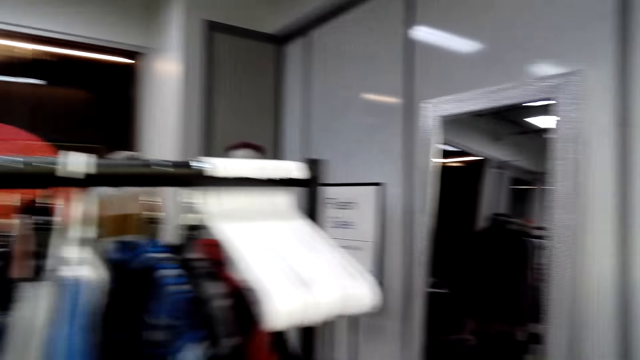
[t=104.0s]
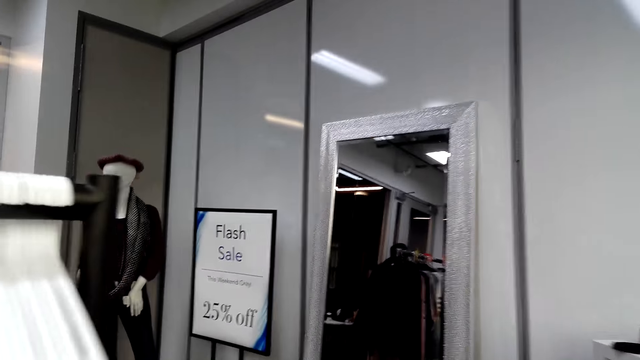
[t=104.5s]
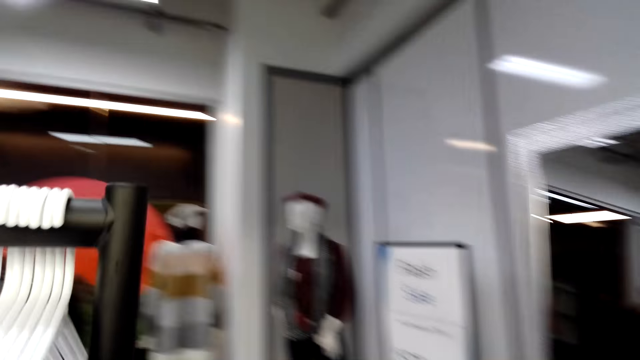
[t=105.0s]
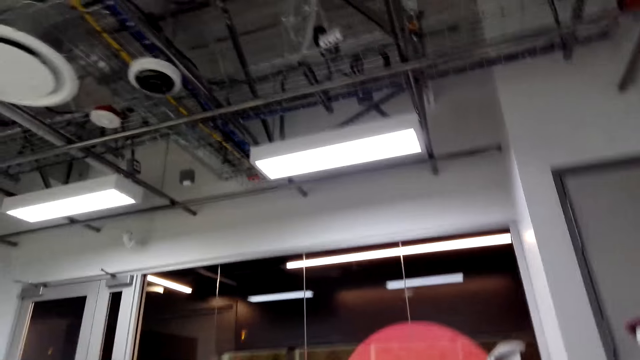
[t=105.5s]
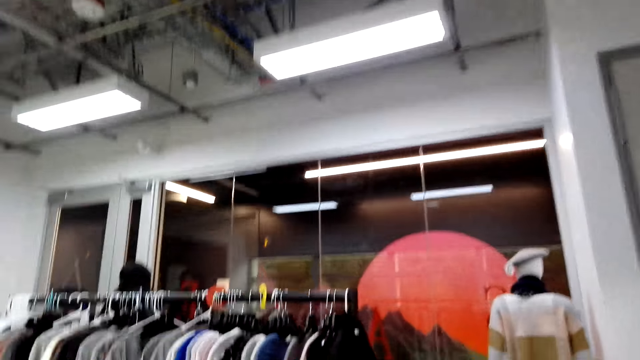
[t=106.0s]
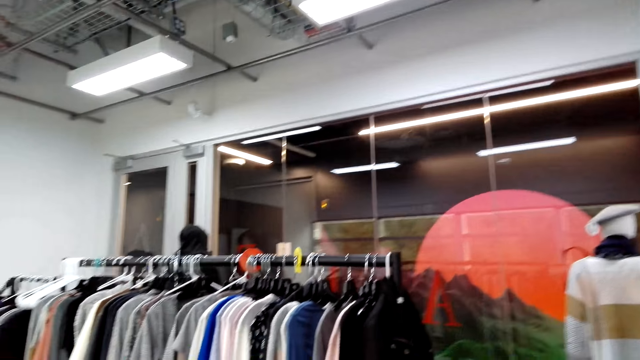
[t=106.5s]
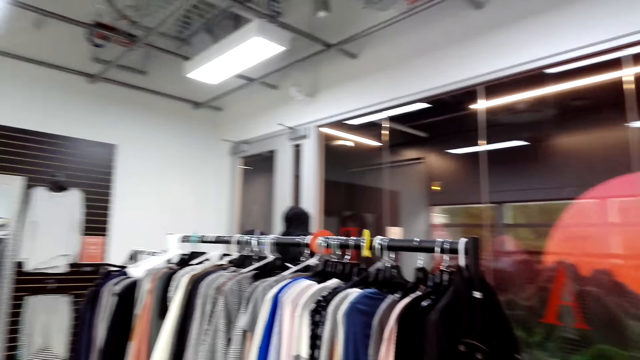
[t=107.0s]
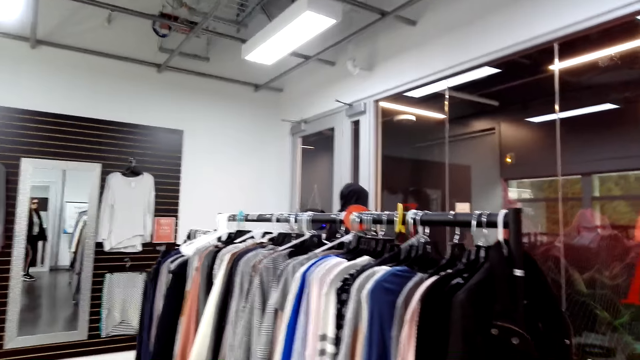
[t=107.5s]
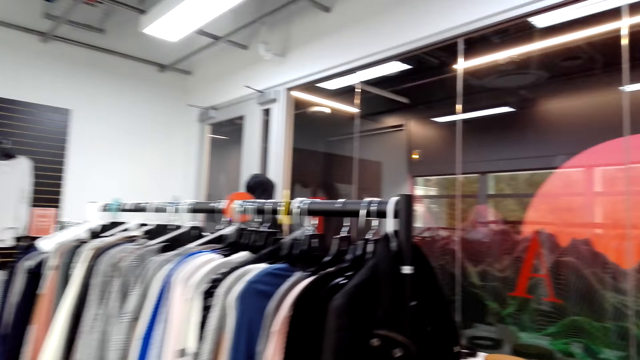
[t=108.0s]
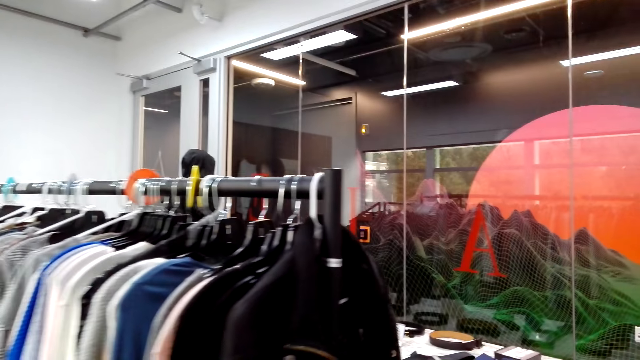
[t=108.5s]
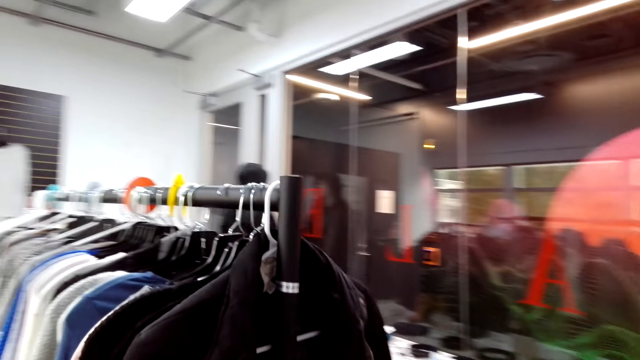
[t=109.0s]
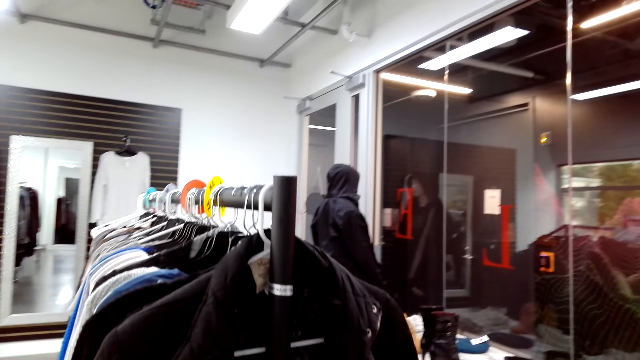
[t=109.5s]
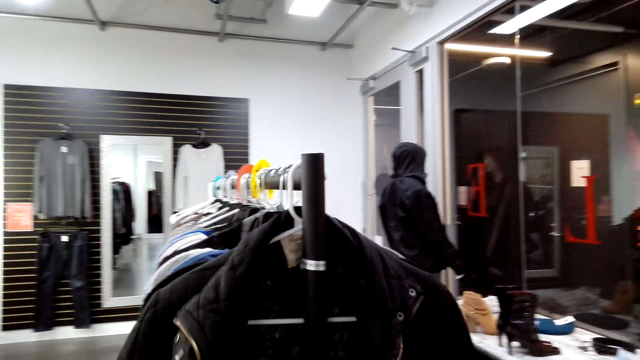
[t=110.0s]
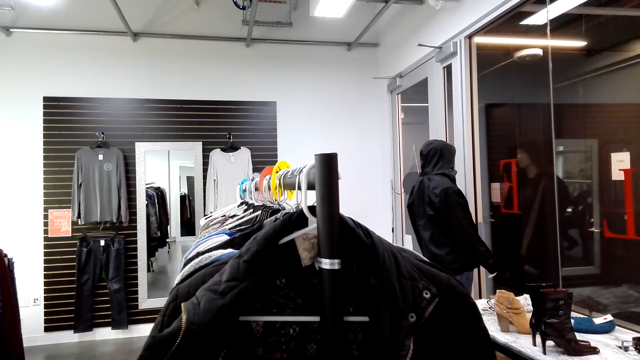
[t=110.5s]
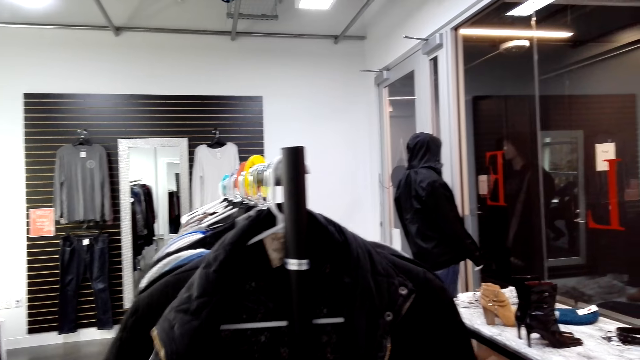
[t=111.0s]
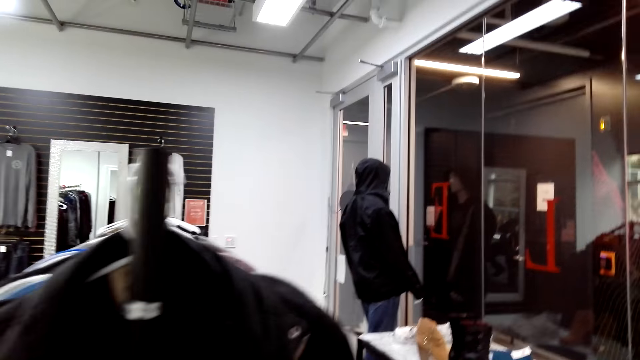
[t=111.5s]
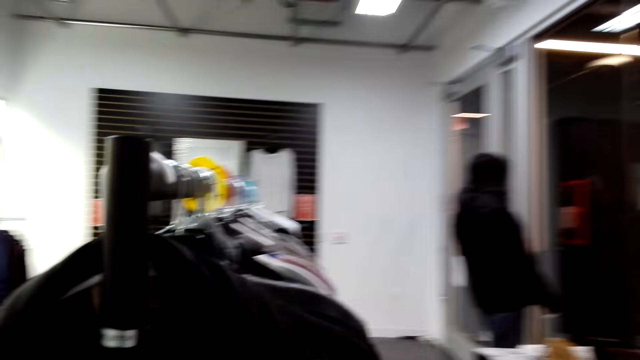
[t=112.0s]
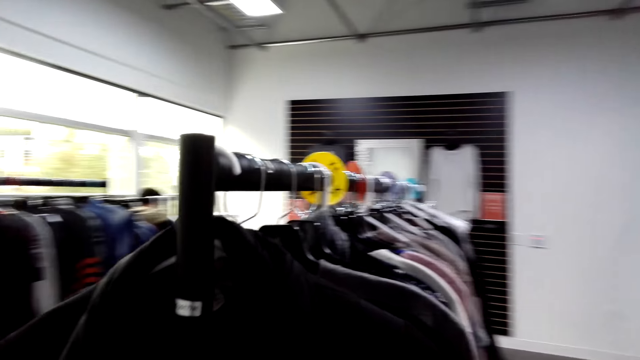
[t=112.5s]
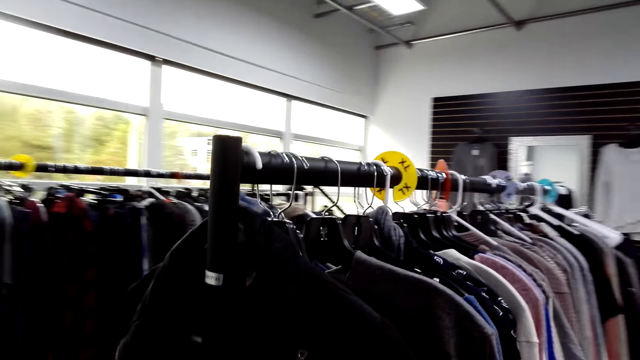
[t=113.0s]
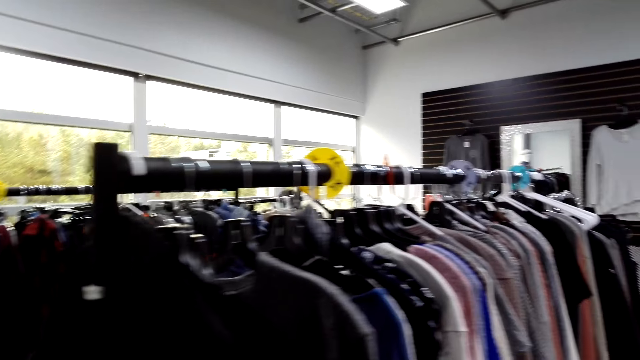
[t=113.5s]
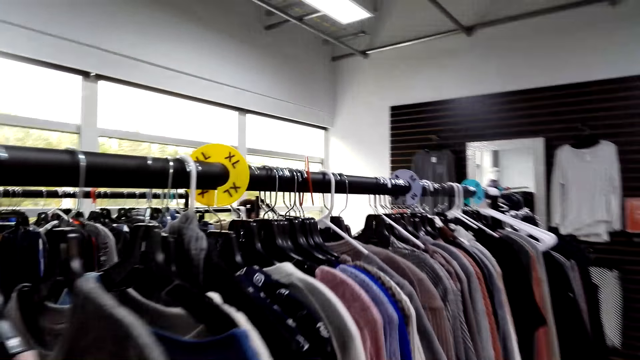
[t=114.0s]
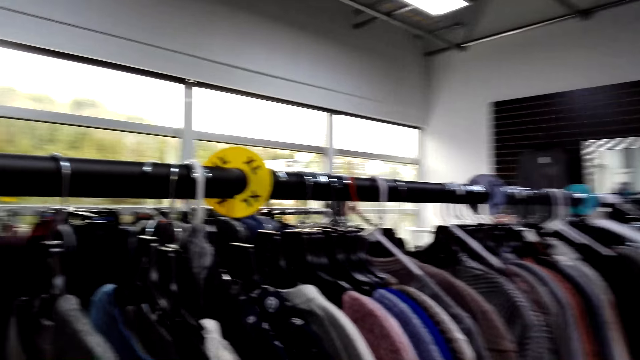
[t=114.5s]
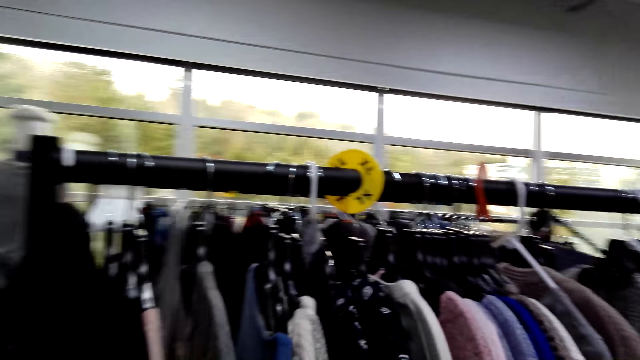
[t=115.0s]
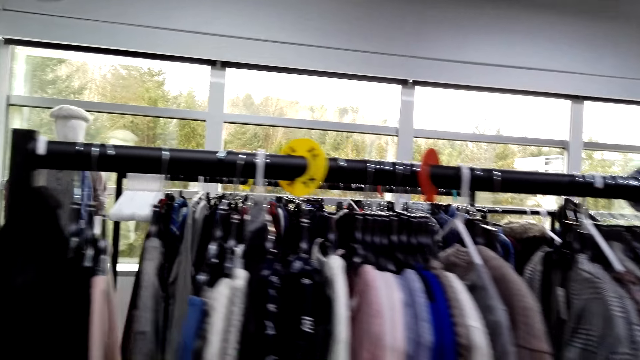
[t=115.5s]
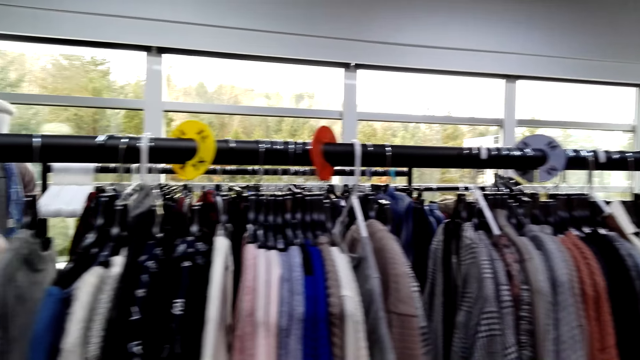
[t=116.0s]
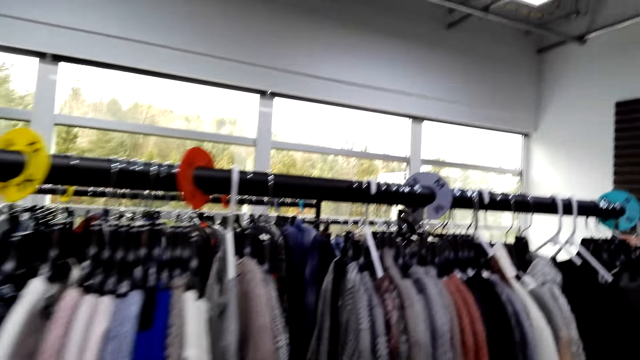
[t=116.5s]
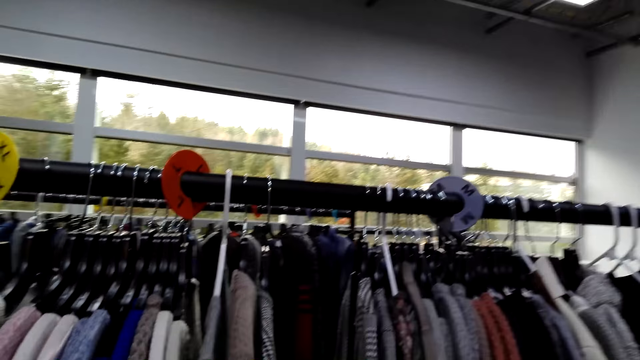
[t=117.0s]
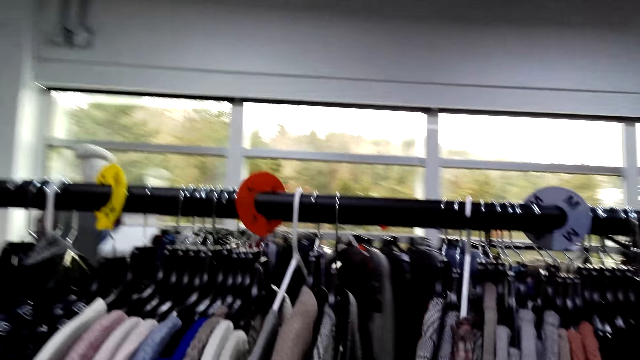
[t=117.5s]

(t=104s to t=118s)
The camera wearer walks around. They look at a jacket on display. They walk around.

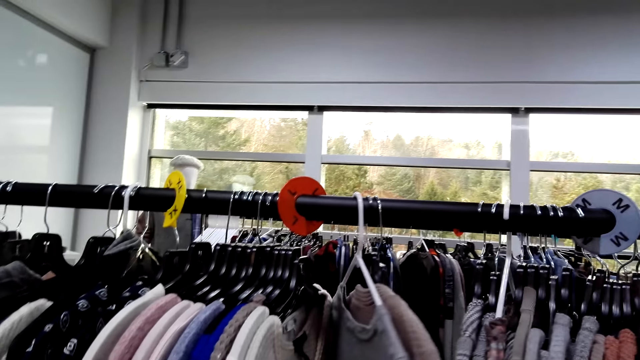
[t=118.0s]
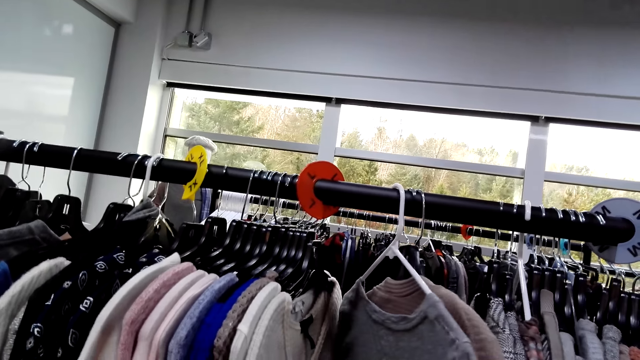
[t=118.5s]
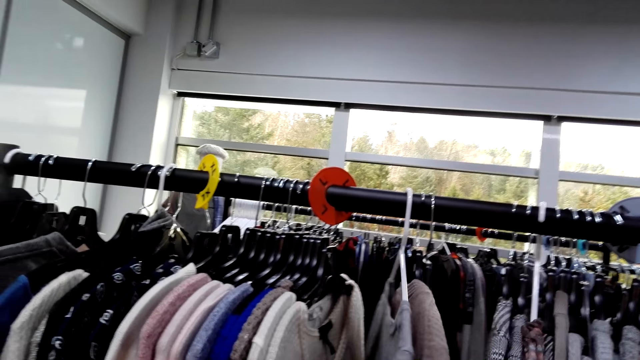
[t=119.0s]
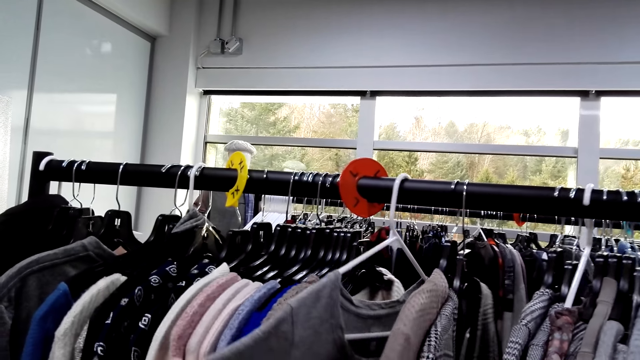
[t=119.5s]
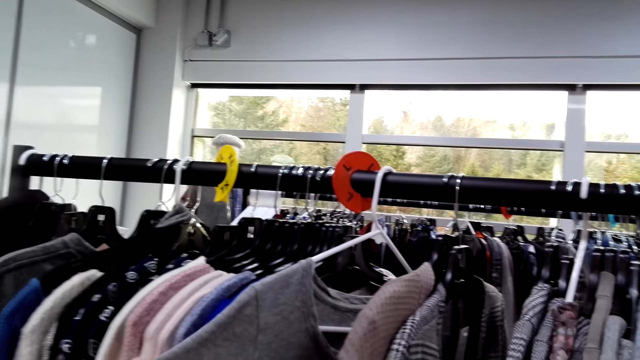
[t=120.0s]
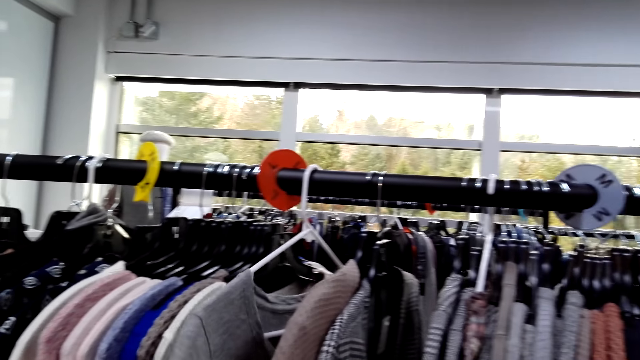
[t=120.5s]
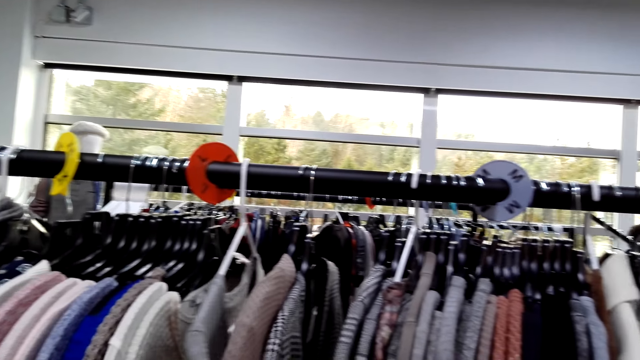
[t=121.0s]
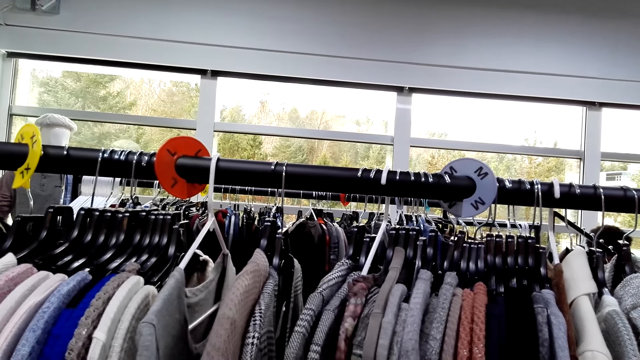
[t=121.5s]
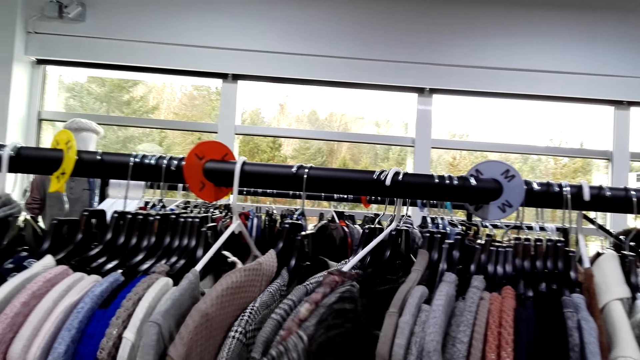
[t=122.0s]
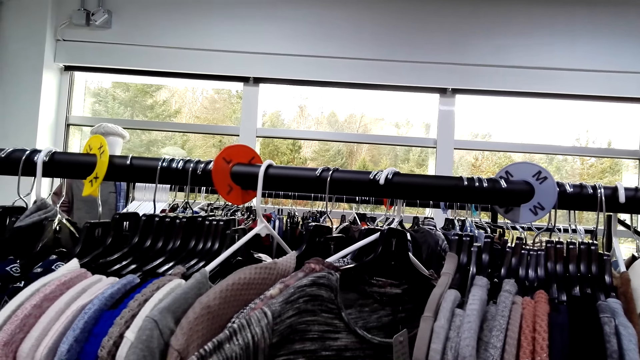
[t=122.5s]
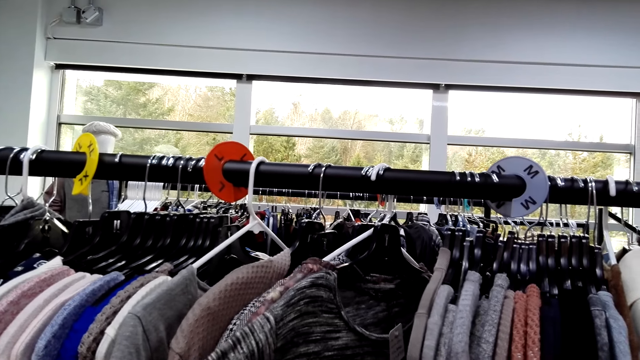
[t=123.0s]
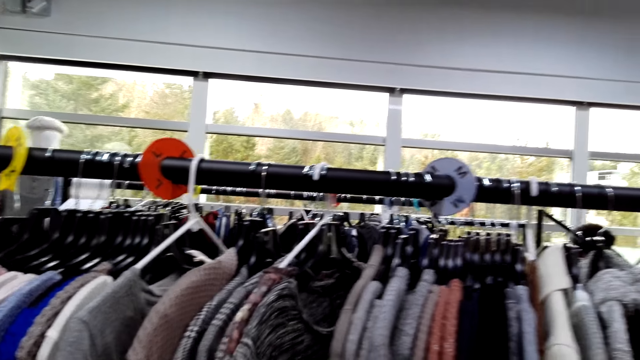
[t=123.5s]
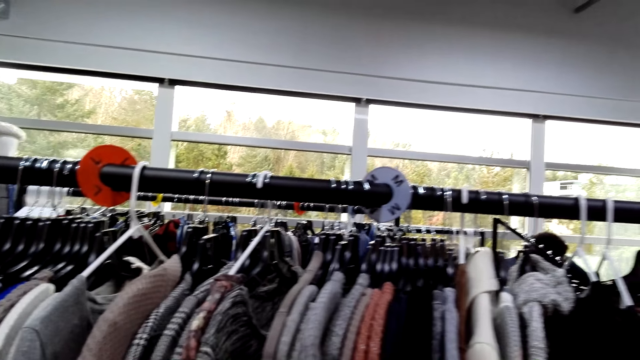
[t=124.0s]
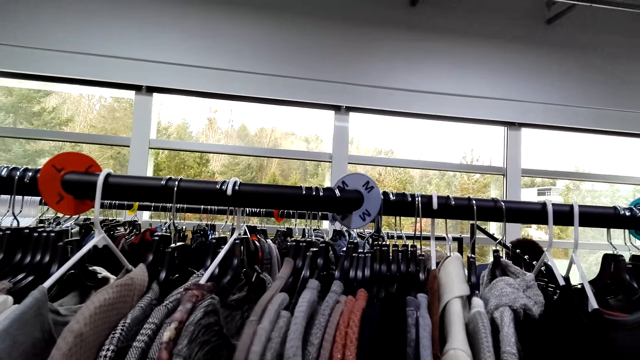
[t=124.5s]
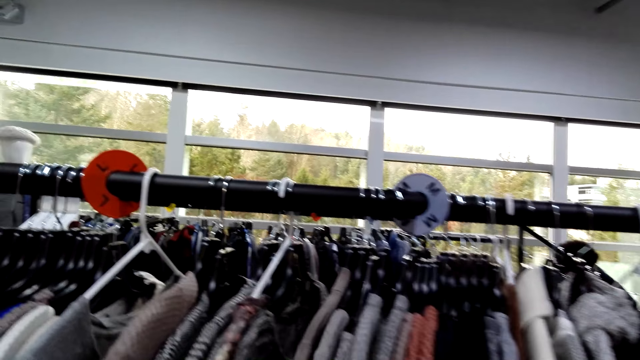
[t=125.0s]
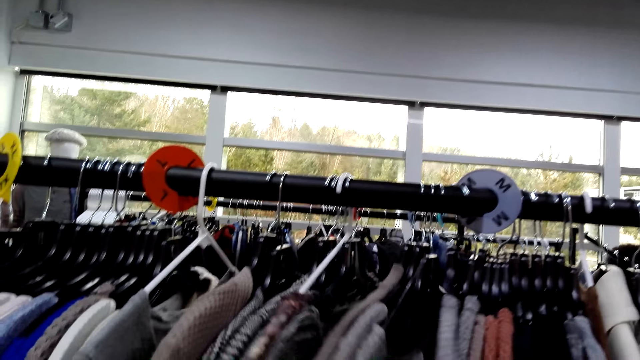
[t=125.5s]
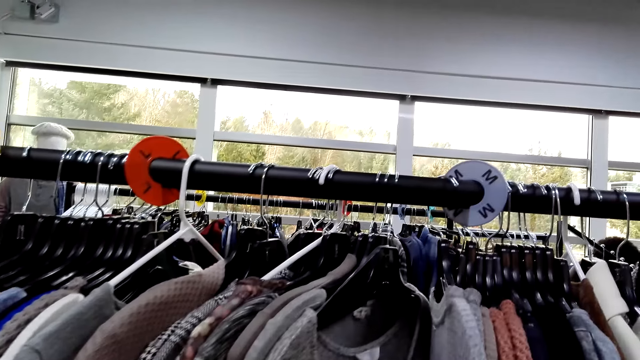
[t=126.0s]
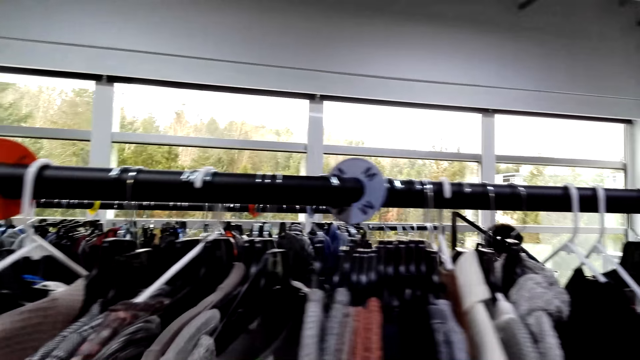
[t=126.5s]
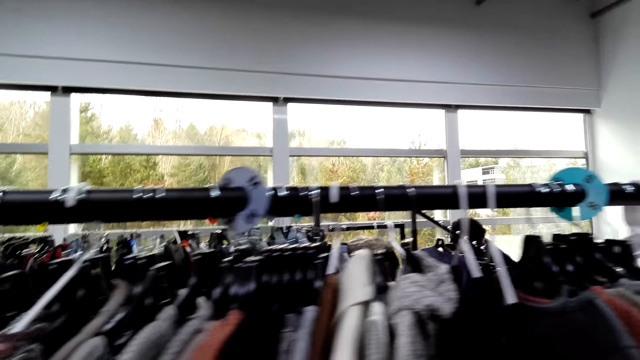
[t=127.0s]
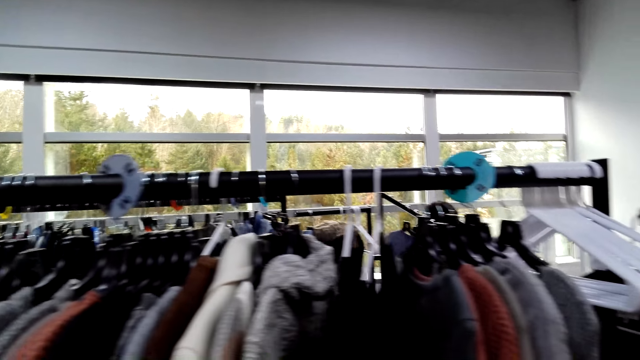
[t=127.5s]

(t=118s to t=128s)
The camera wearer checks clothes on a display rack.
